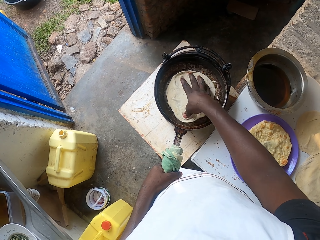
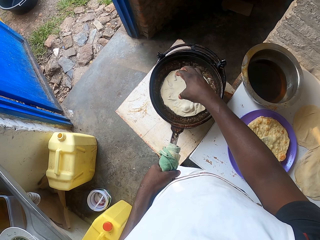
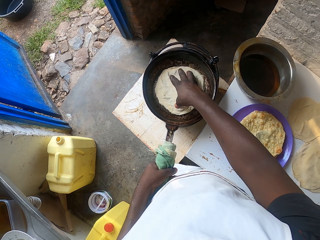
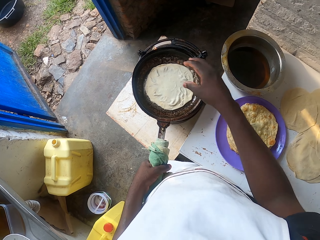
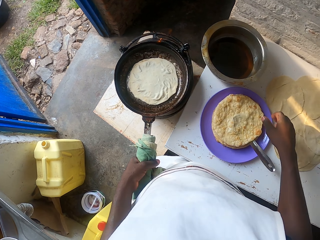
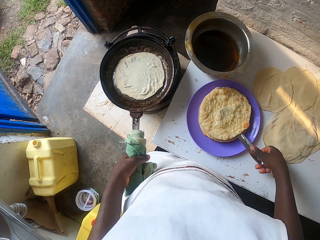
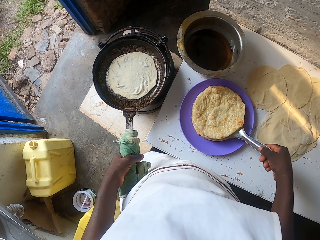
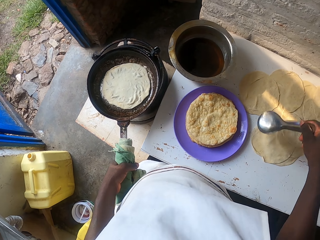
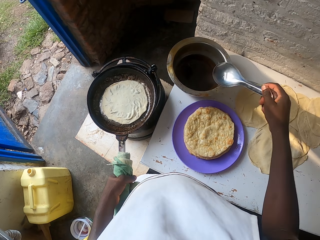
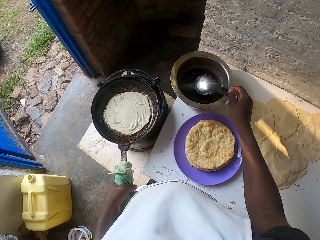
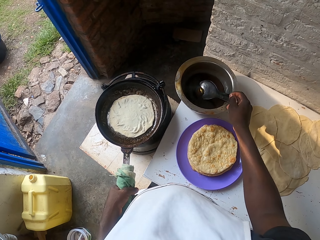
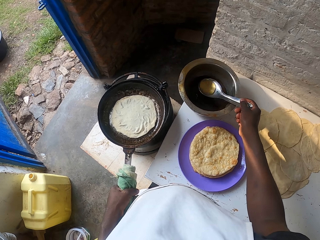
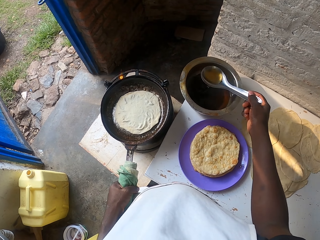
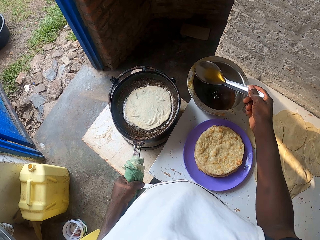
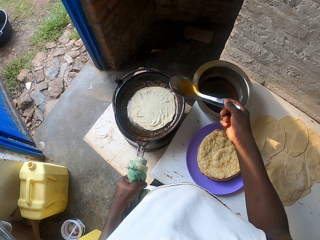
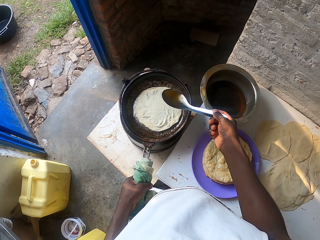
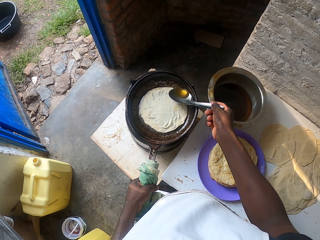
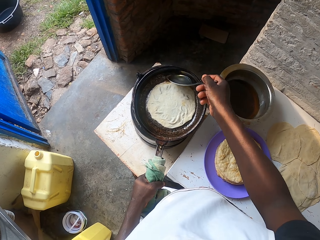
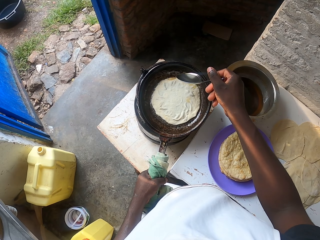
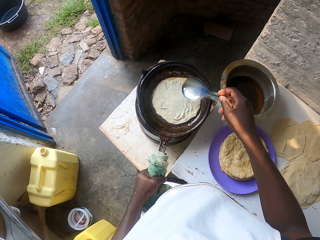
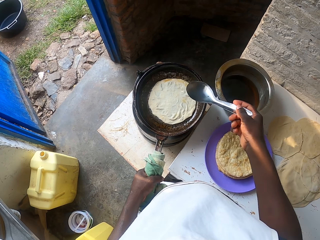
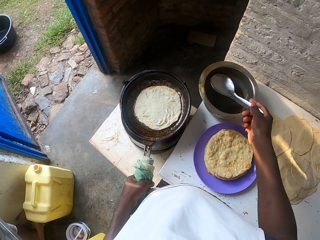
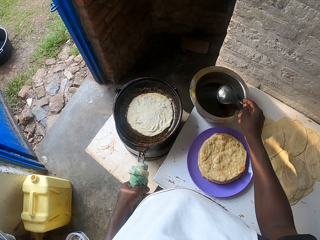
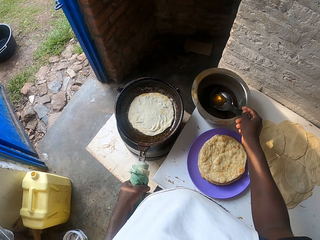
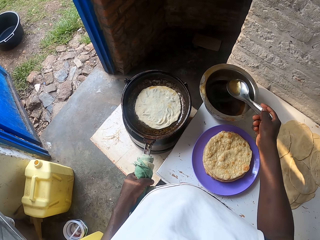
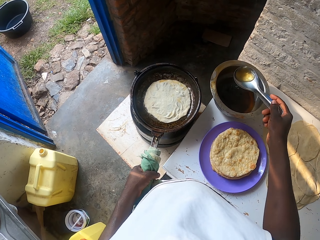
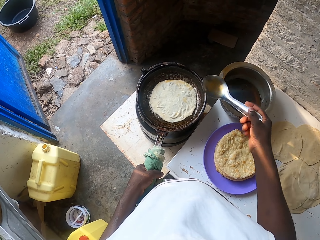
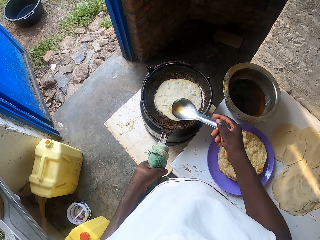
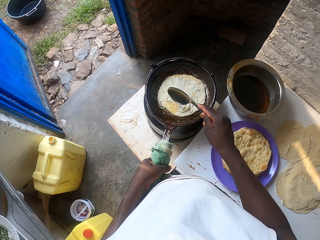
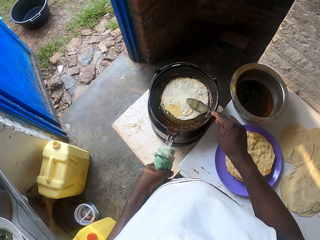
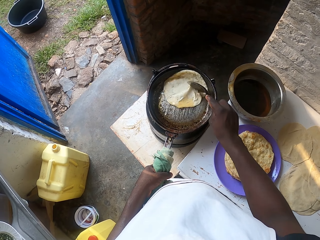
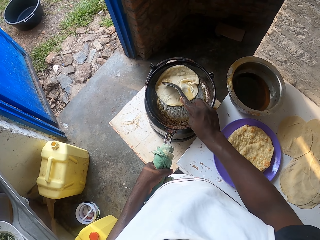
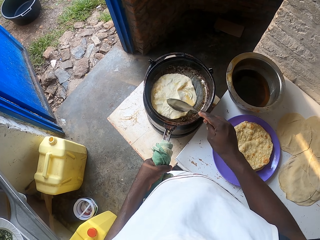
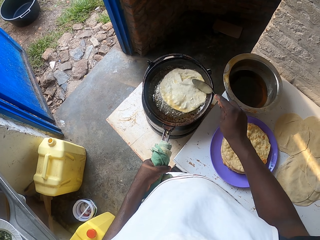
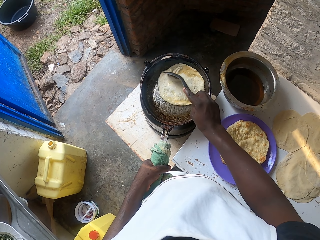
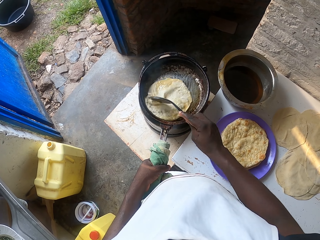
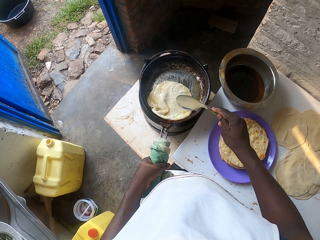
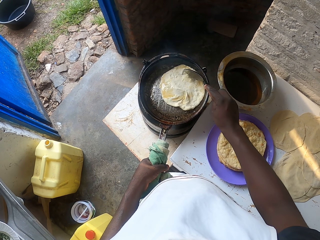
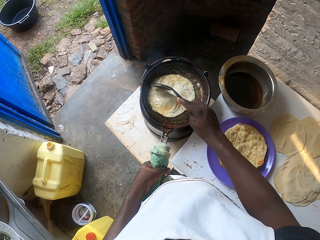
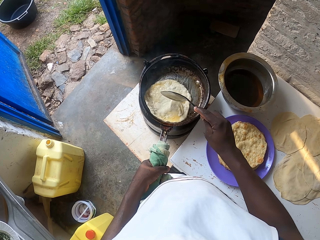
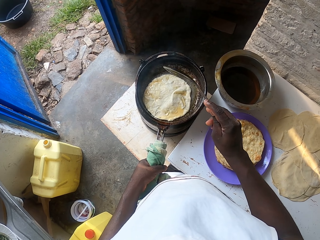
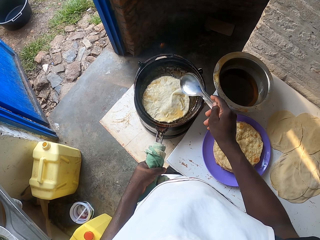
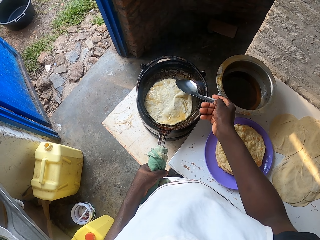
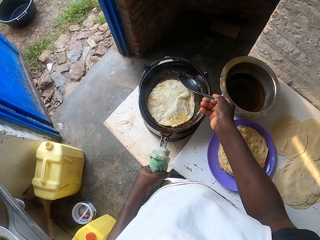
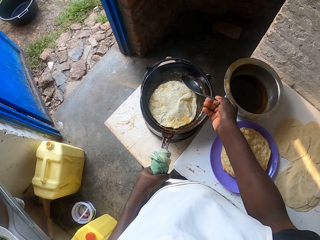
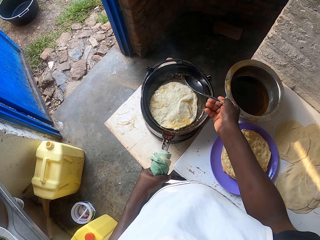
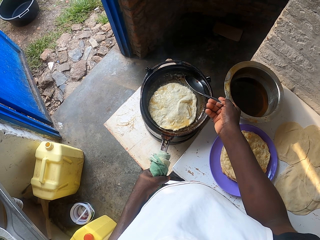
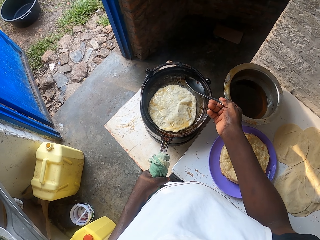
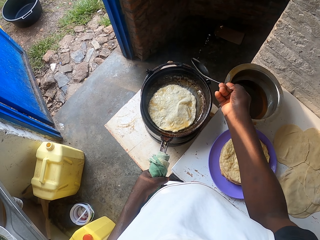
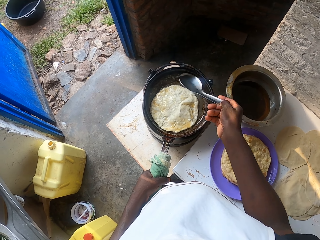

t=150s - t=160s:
The camera wearer picks up the serving spoon. They spoon the oil. They add the oil in the pan. They spoon the oils. They add the oil in the pan. They cook the chapati. They spin the chapati.

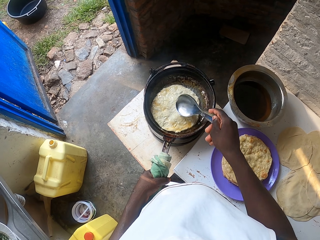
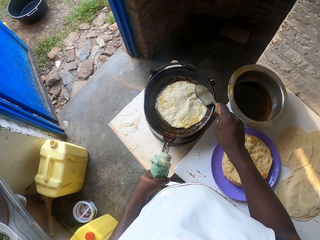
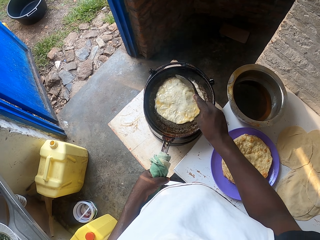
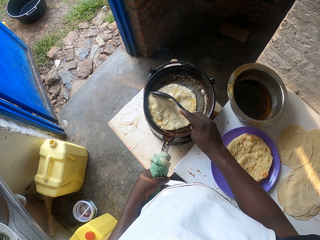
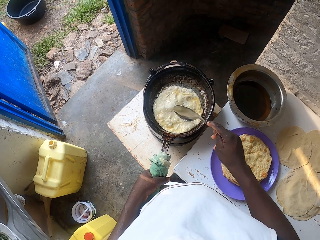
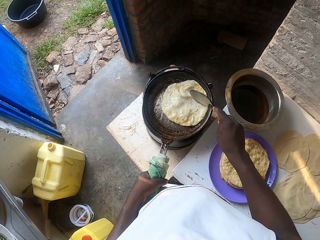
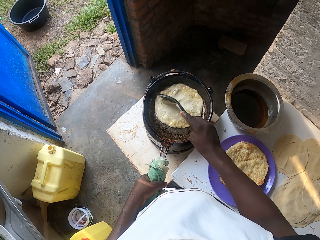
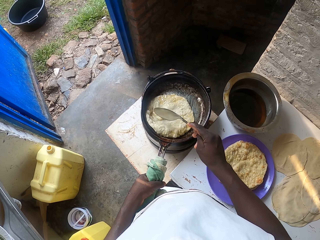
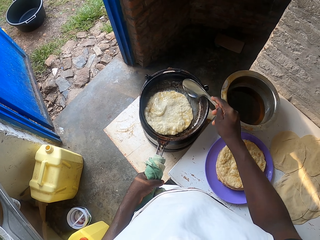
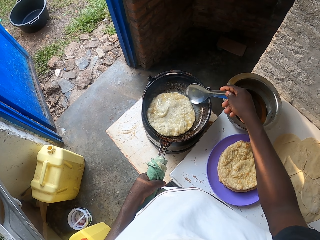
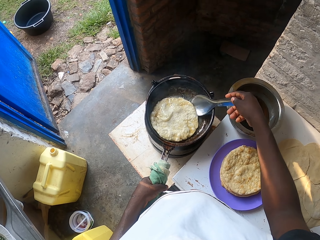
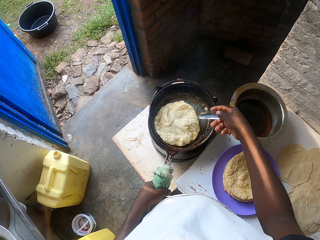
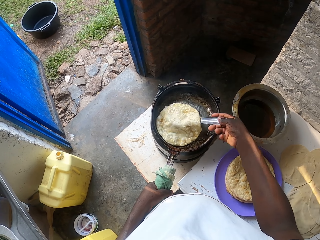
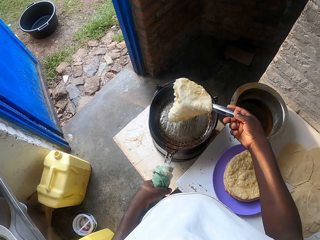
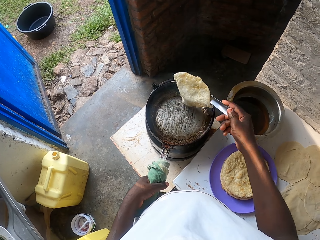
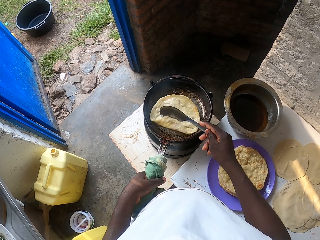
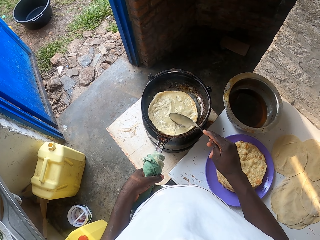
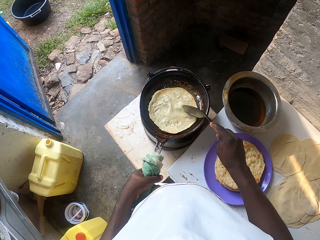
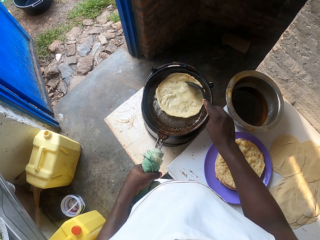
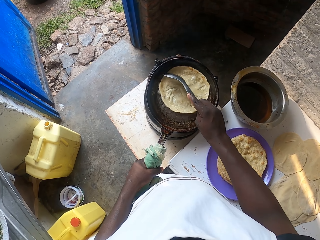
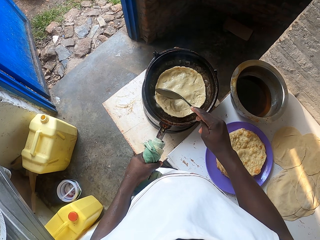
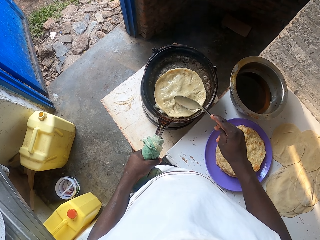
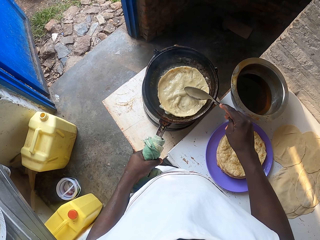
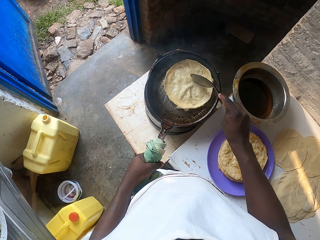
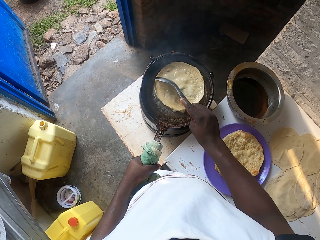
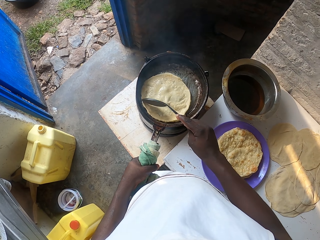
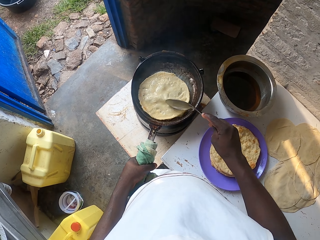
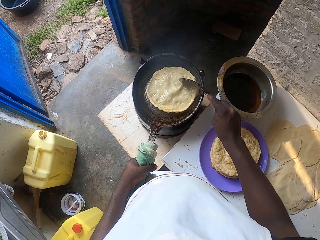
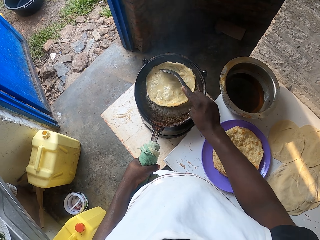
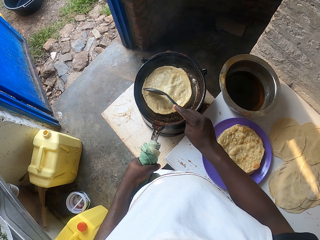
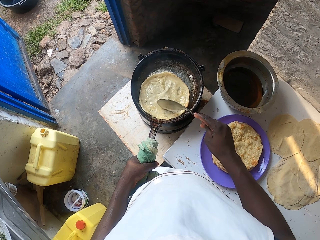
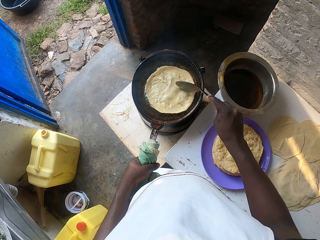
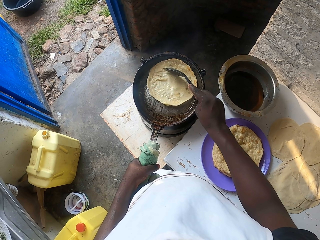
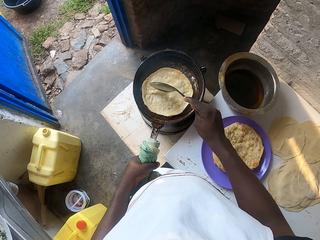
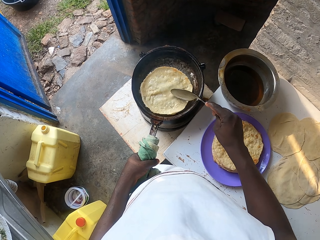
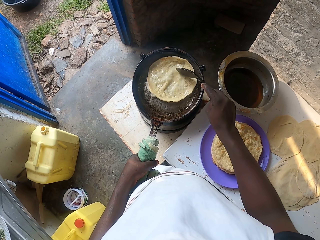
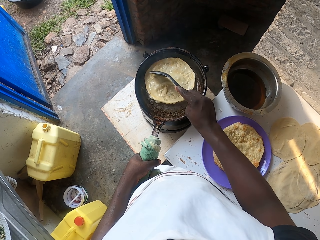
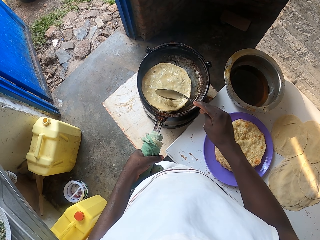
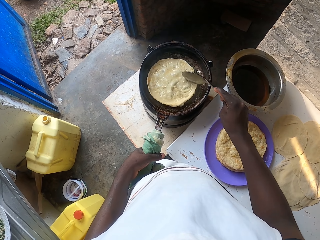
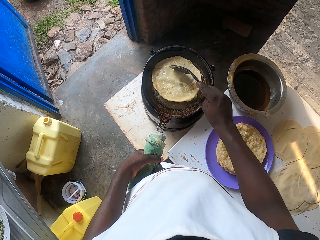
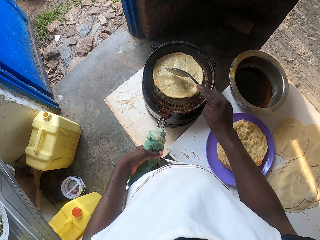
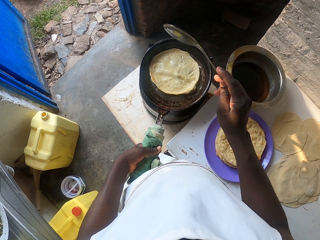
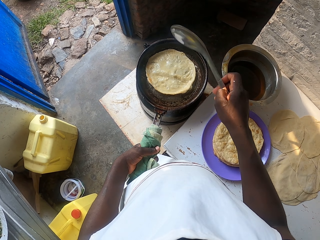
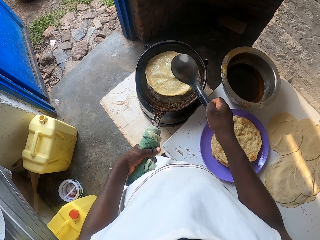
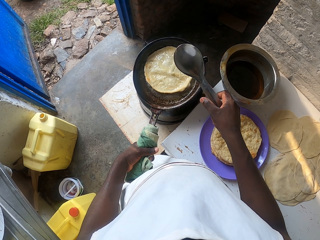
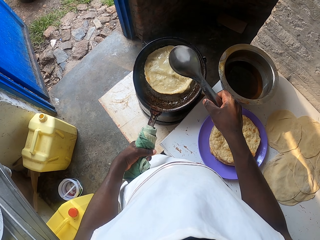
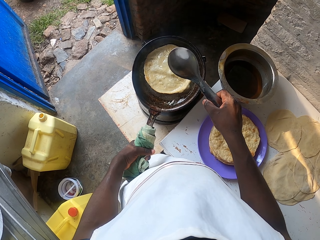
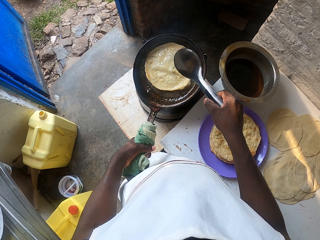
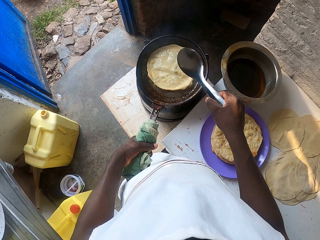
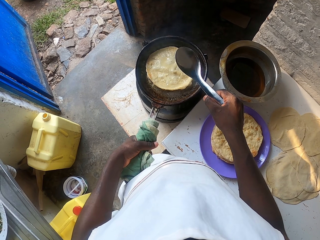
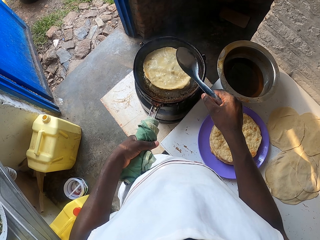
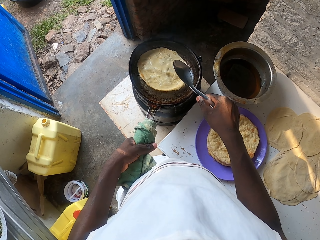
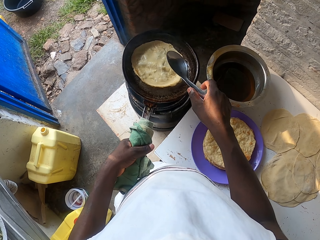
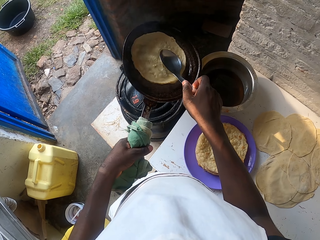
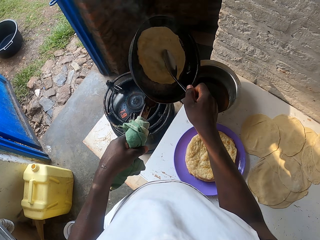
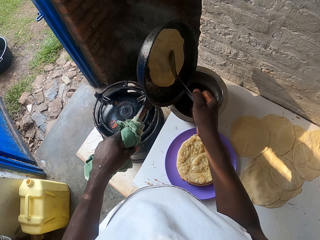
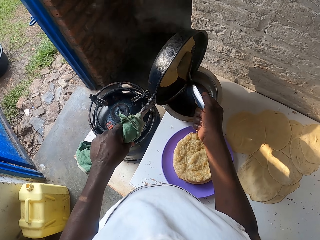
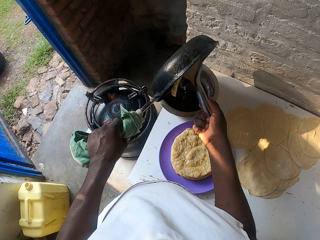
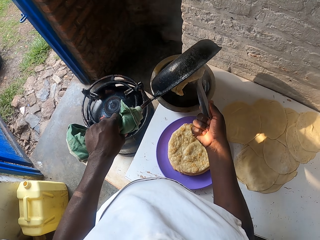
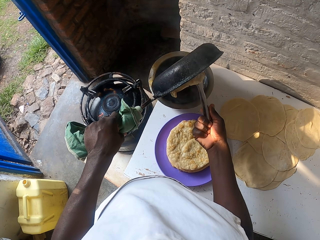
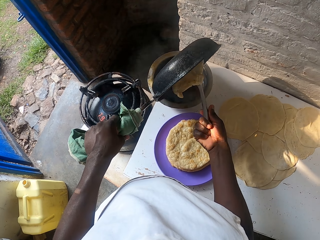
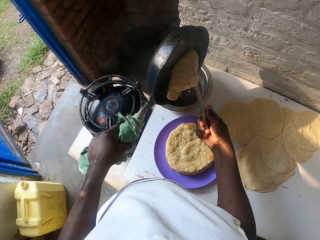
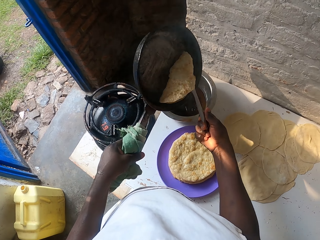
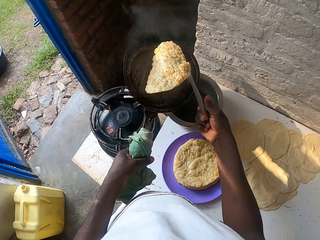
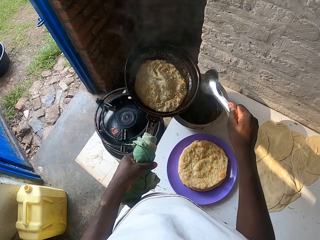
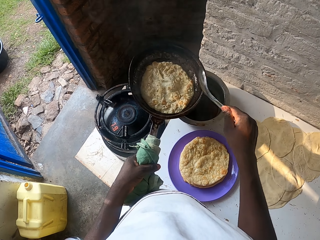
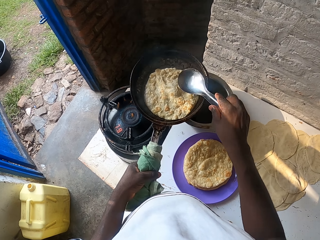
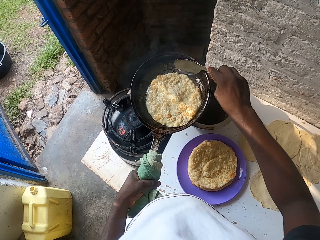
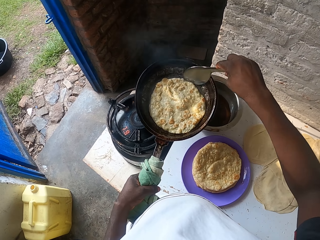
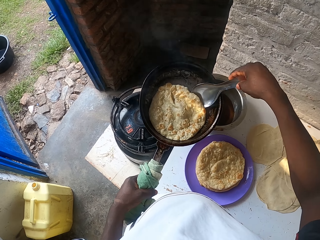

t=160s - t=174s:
The camera wearer removes something from the pan. They cook the chapati. They turn around the chapati. They cook the chapati. They turn the chapati. They shake the spoon. They strain the oils out of the pan.
